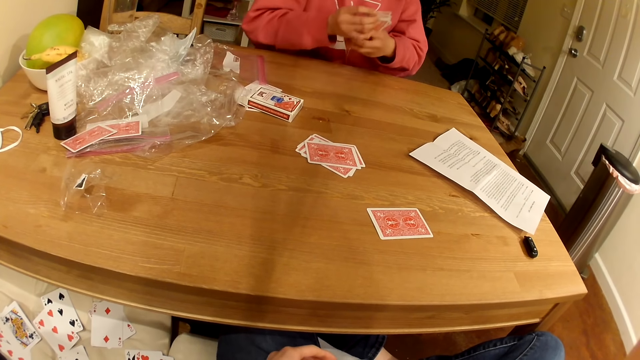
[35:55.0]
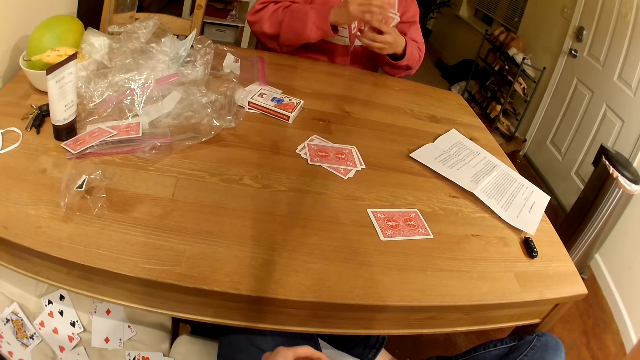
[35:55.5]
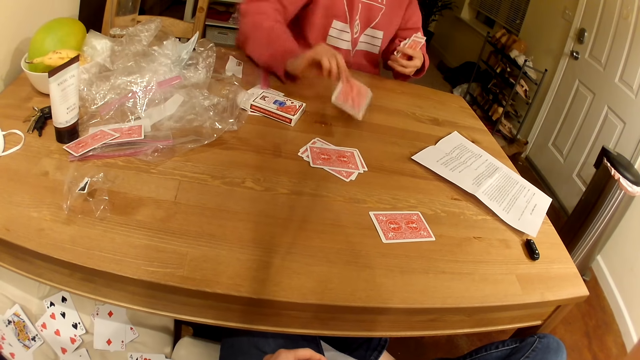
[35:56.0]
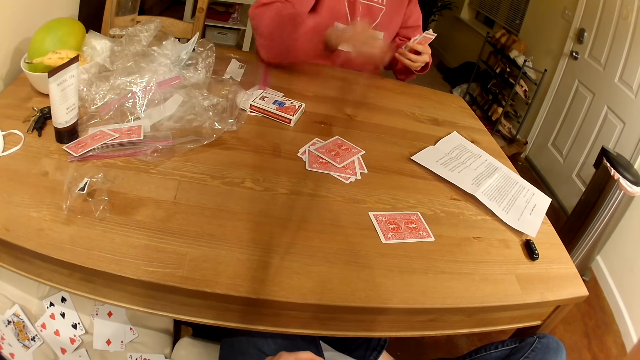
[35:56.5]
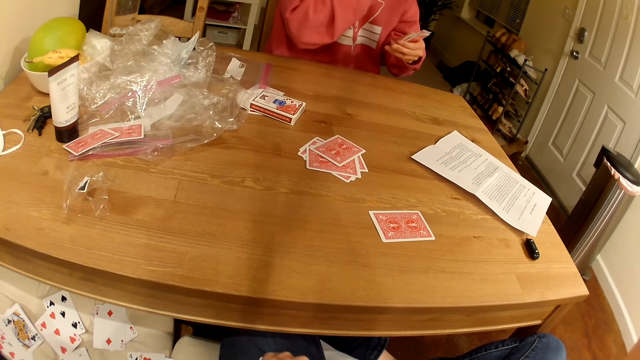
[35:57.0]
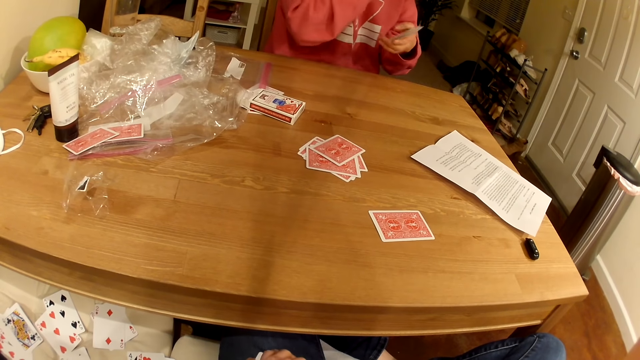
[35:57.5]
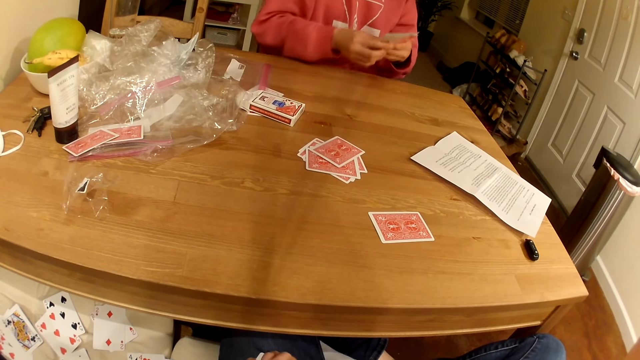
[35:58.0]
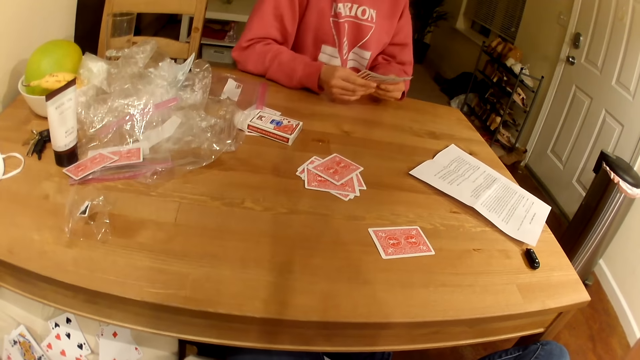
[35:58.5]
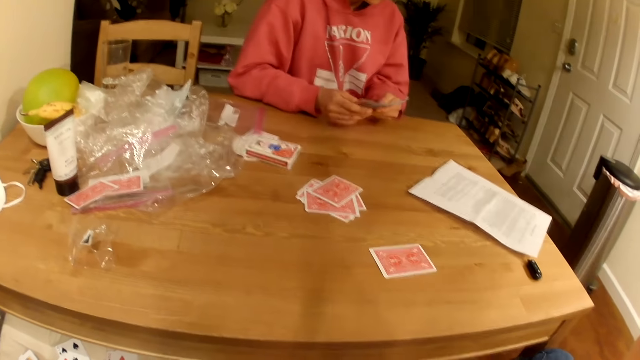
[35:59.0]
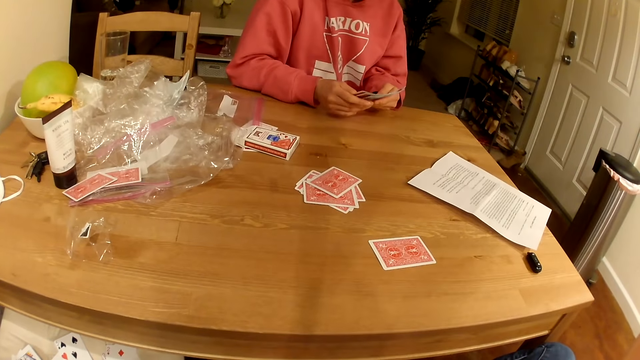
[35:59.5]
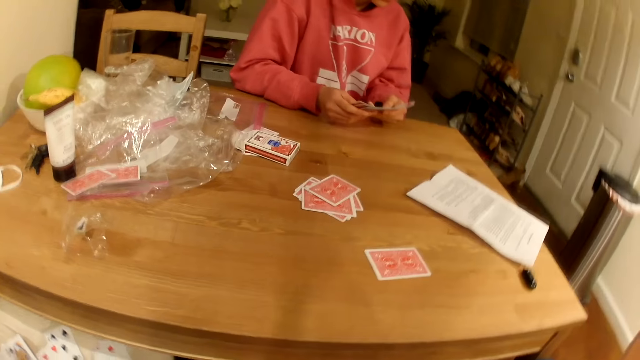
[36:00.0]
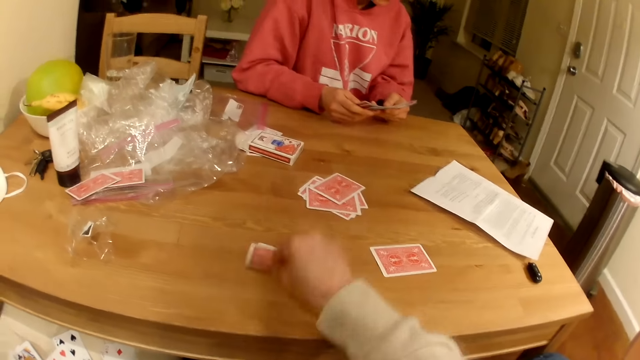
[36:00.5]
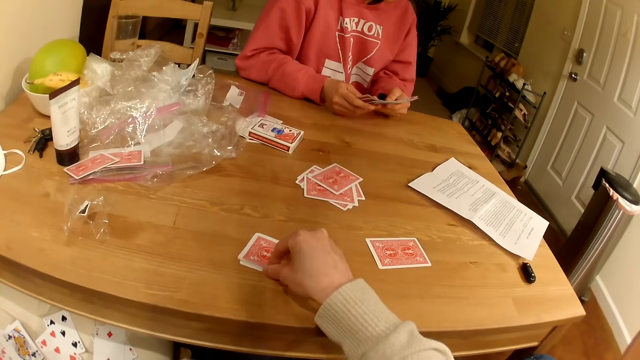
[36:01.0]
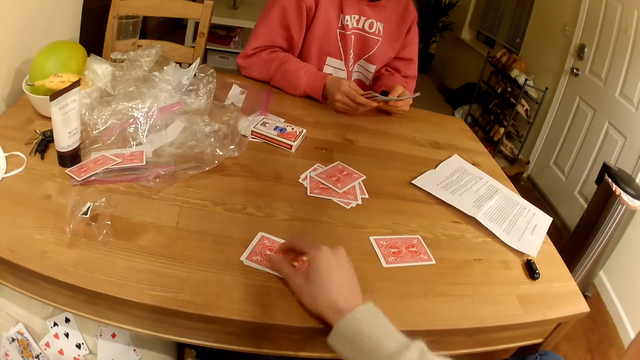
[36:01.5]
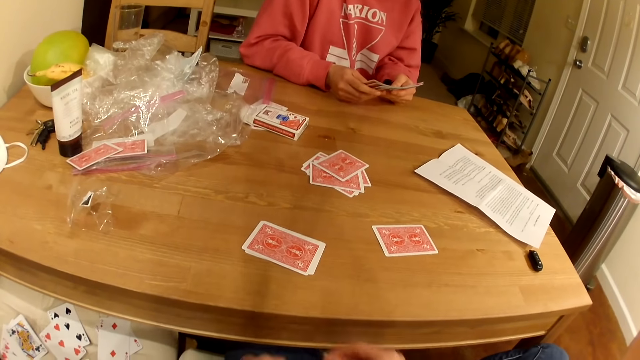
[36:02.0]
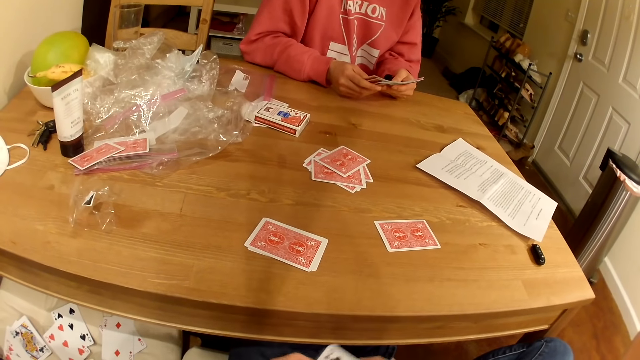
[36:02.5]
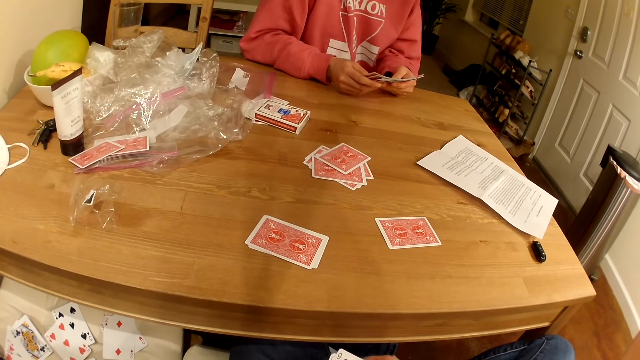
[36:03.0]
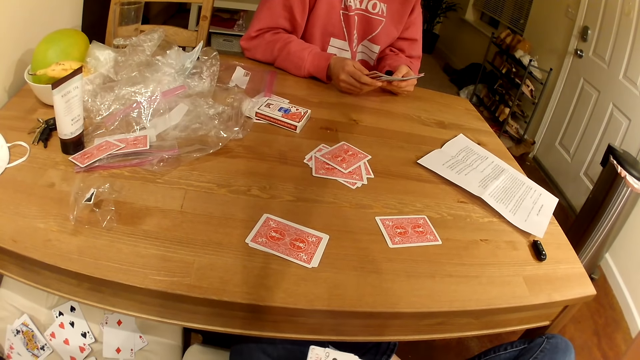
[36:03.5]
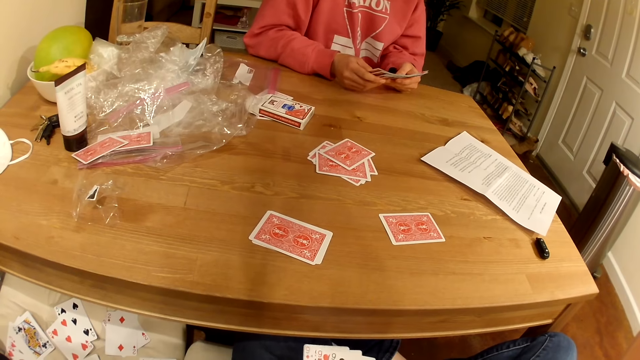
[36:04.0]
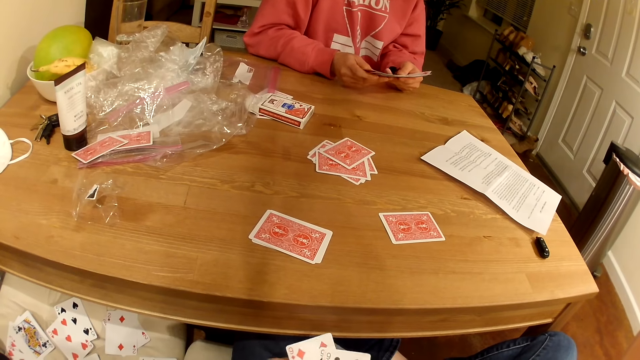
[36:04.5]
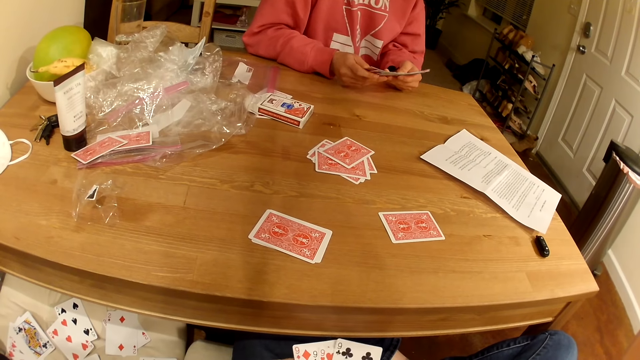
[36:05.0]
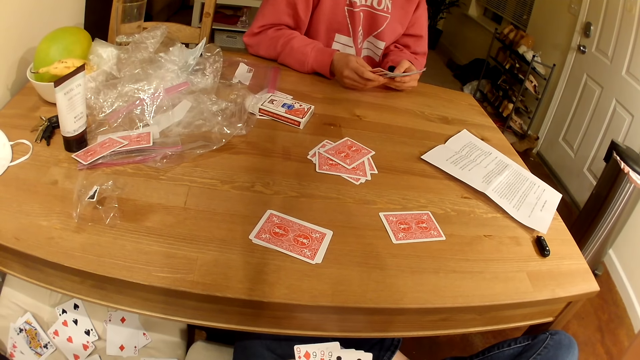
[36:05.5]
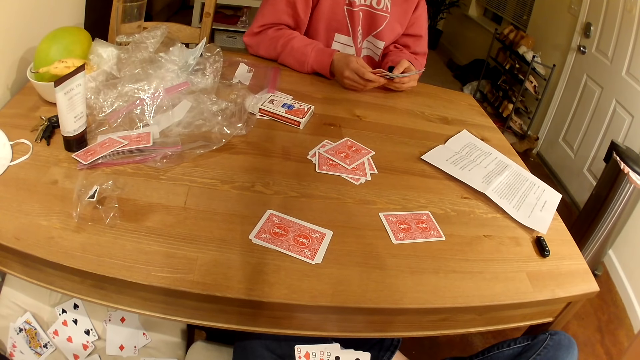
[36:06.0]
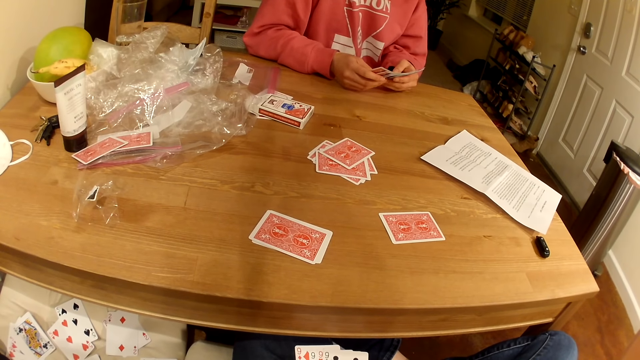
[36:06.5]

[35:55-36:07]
A person puts playing cards on the table. The camera wearer puts playing cards on the table.

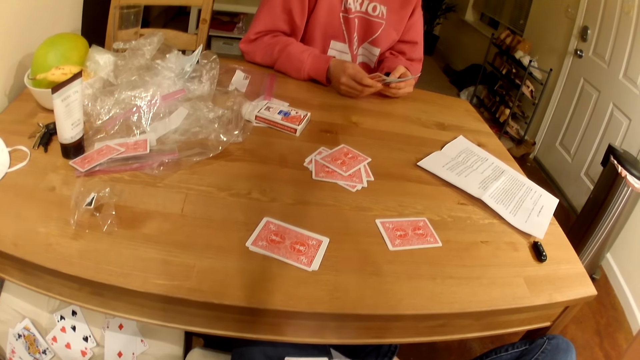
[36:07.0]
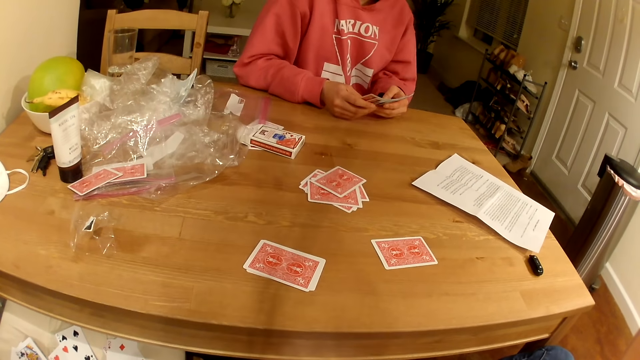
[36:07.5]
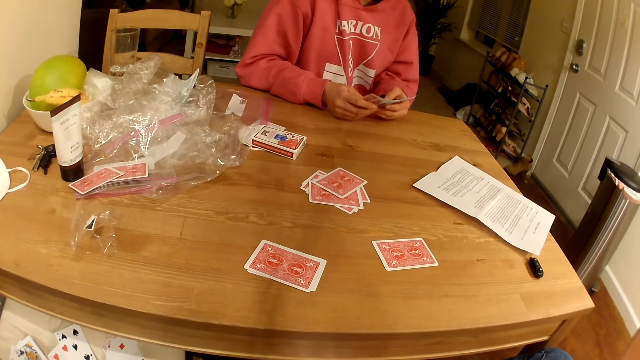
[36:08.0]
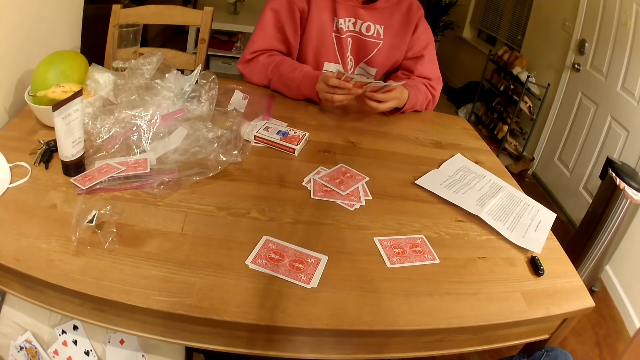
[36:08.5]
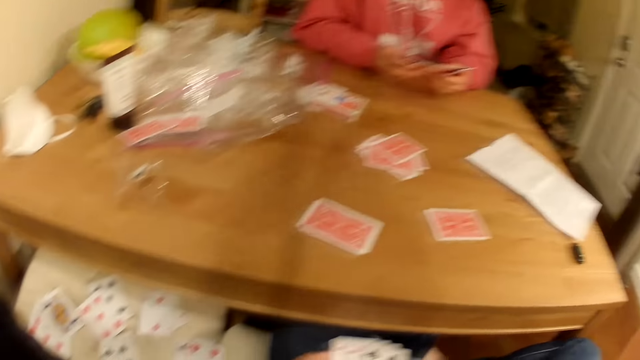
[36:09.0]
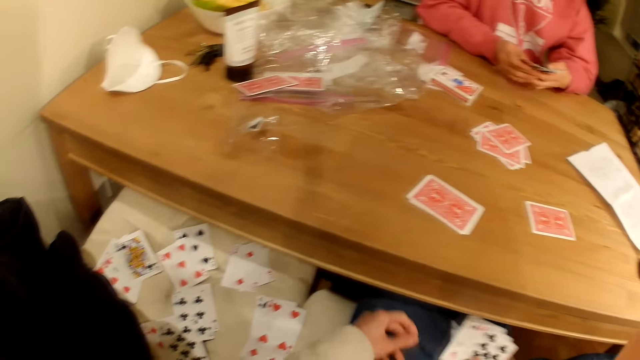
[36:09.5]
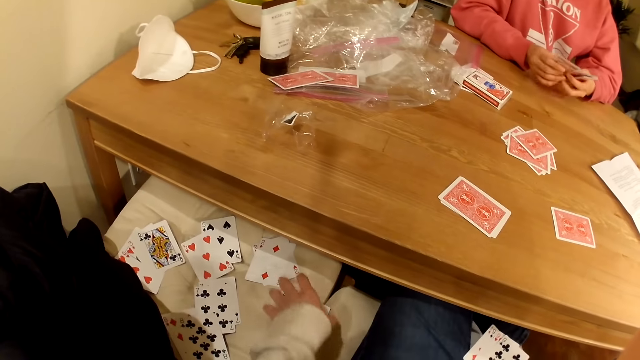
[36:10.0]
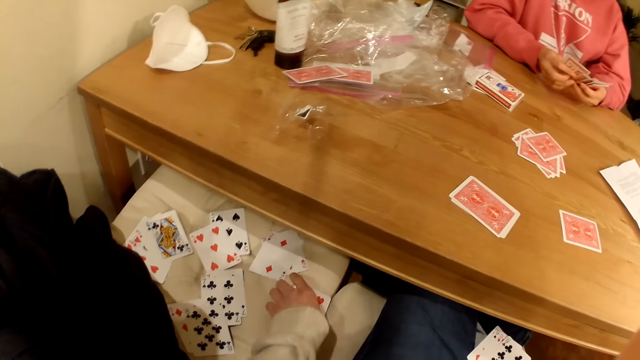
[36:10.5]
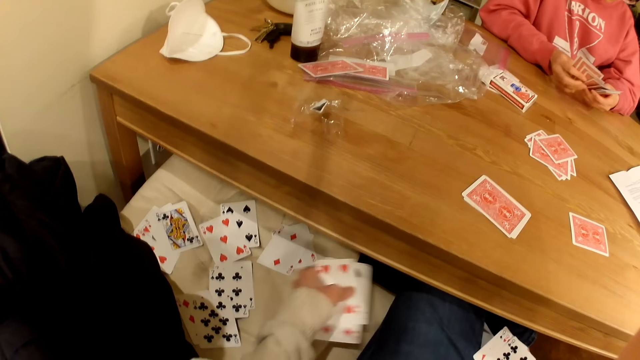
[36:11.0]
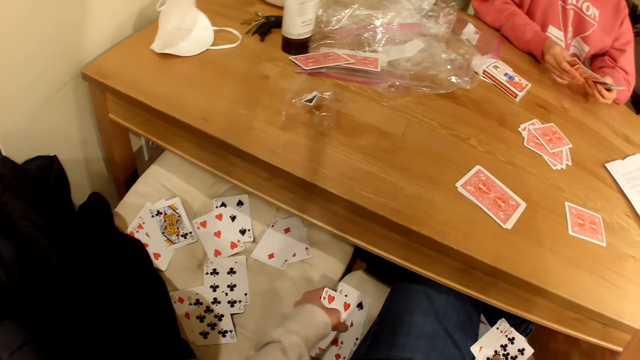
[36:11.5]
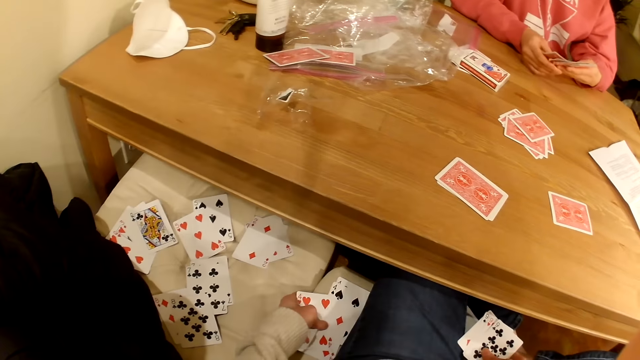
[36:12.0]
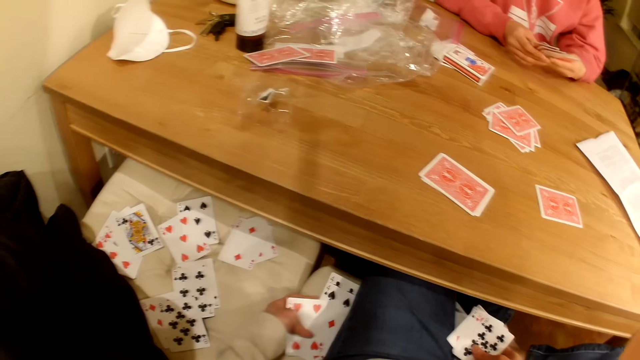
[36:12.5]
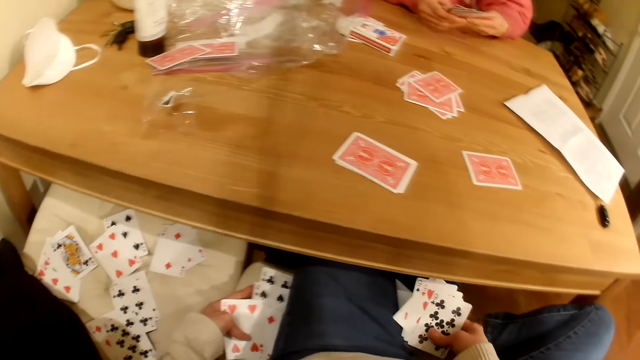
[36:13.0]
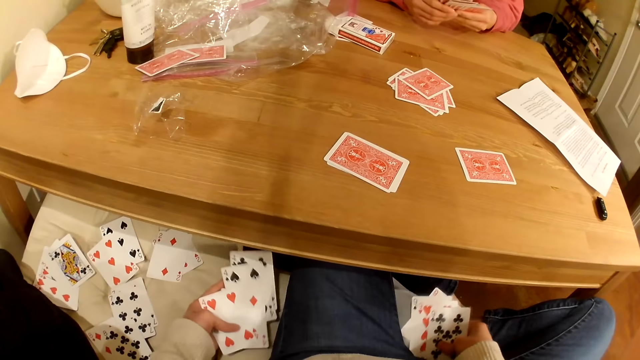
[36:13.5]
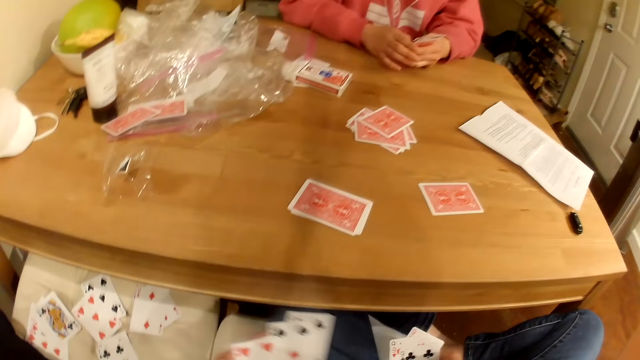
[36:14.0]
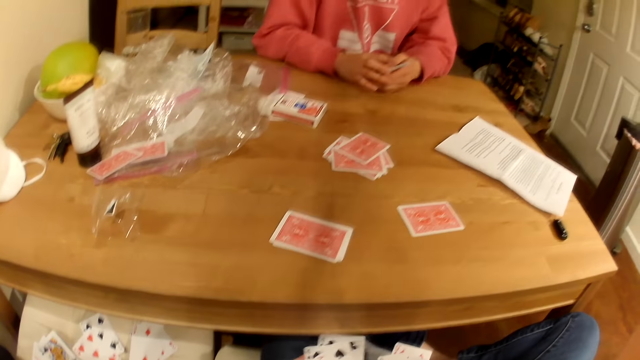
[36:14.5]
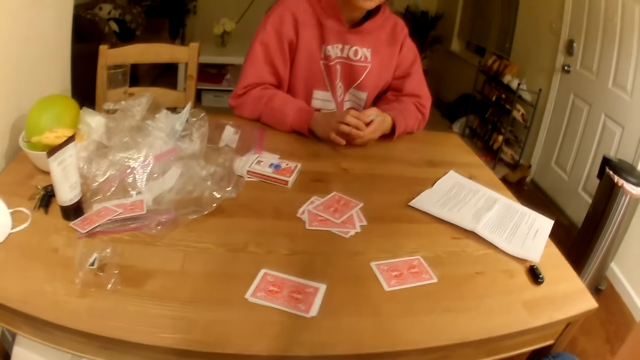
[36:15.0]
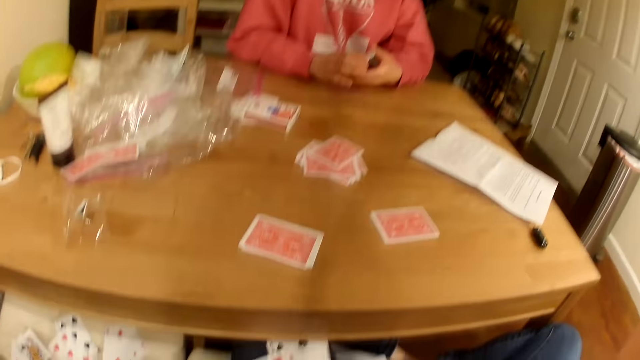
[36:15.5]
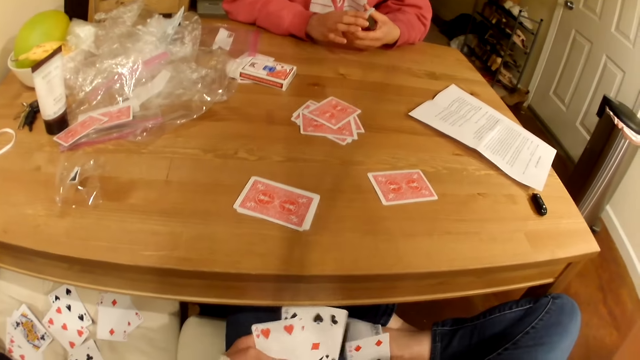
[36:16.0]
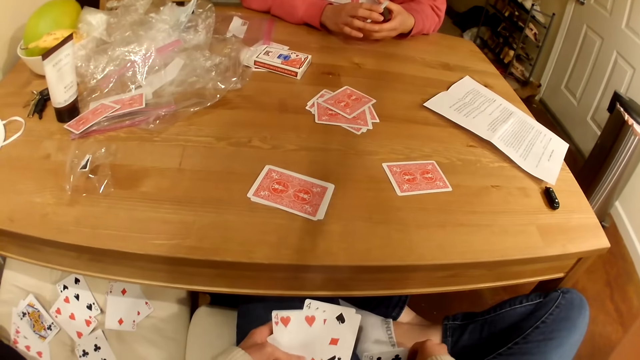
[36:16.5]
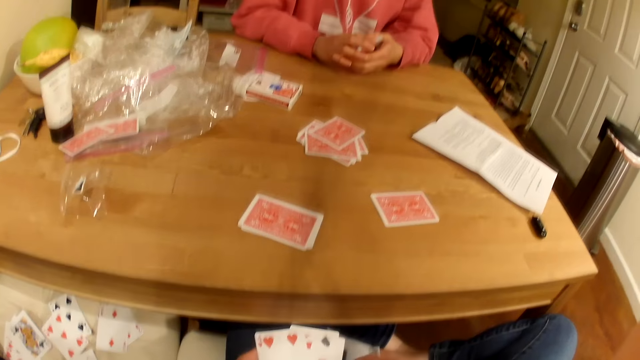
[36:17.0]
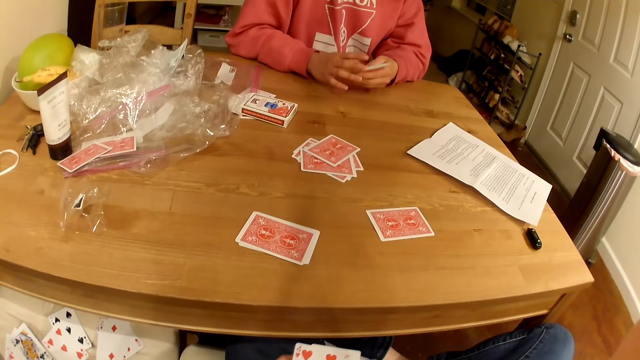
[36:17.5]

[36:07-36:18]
The camera wearer picks playing cards from the seat. They look down at the cards.
